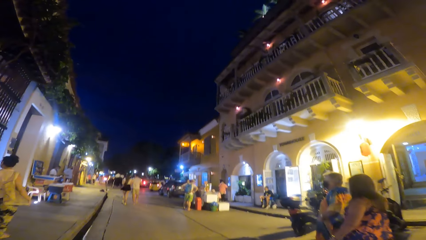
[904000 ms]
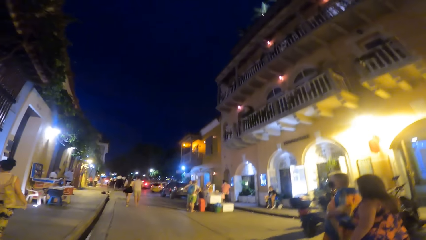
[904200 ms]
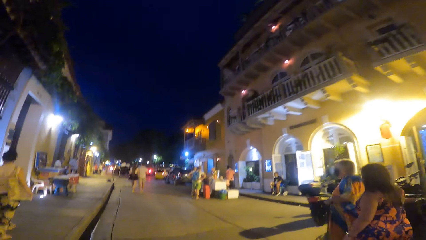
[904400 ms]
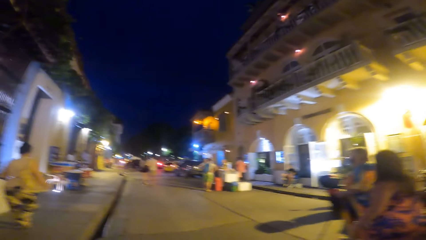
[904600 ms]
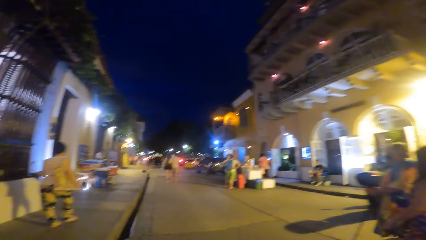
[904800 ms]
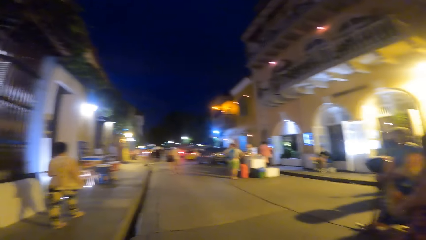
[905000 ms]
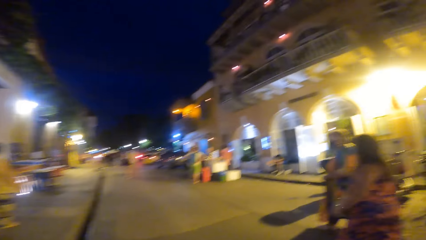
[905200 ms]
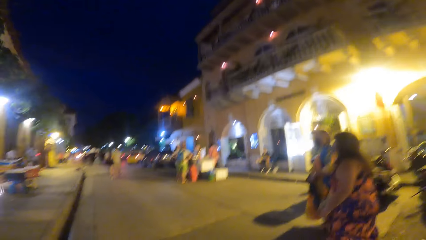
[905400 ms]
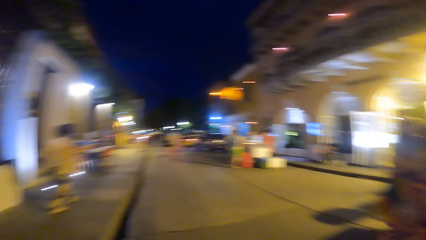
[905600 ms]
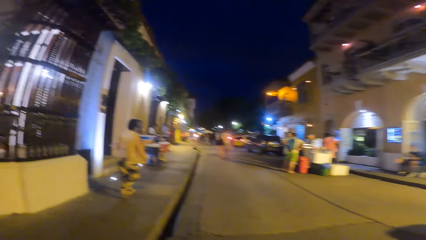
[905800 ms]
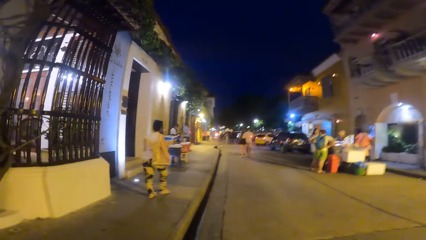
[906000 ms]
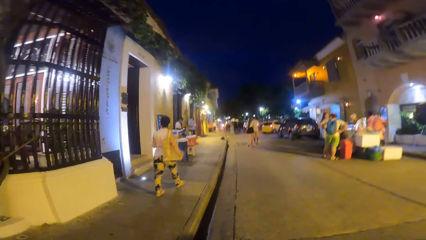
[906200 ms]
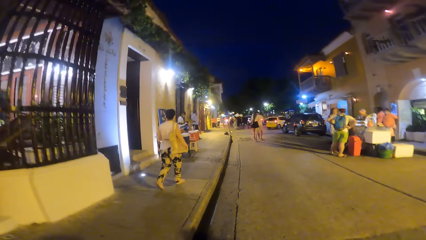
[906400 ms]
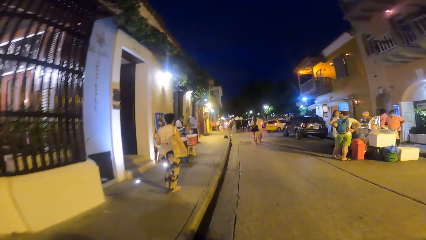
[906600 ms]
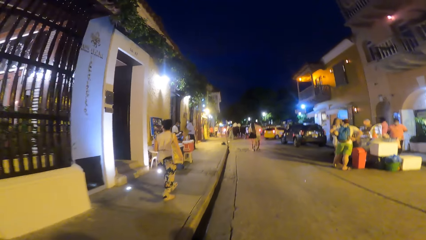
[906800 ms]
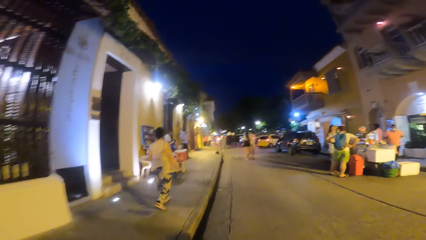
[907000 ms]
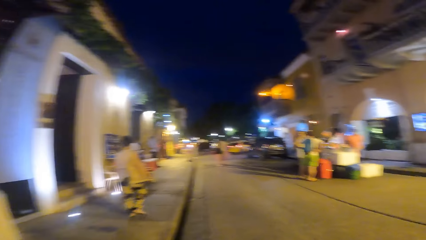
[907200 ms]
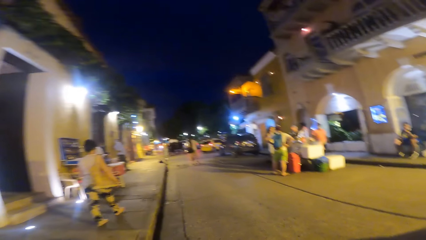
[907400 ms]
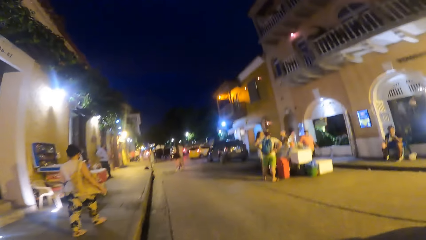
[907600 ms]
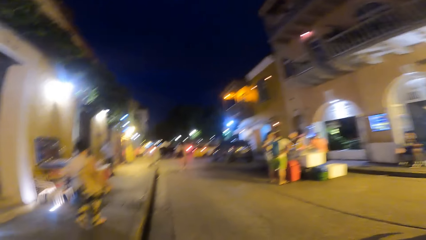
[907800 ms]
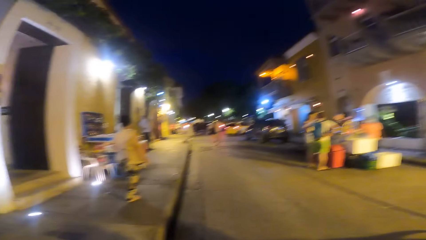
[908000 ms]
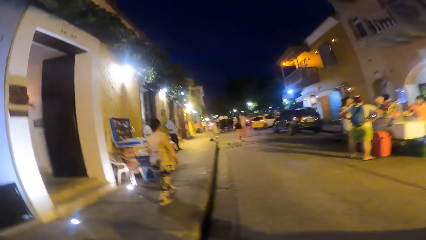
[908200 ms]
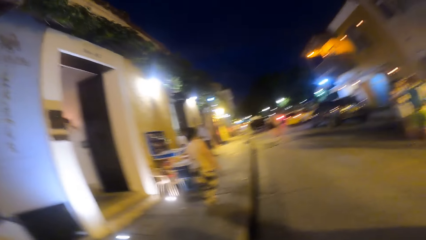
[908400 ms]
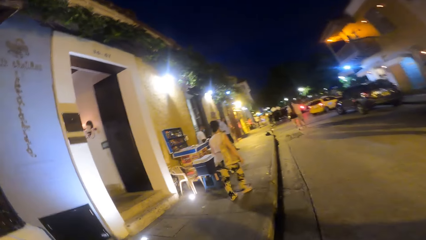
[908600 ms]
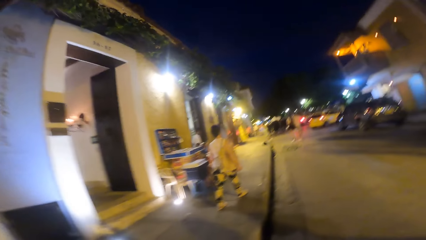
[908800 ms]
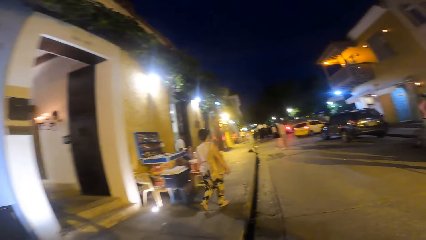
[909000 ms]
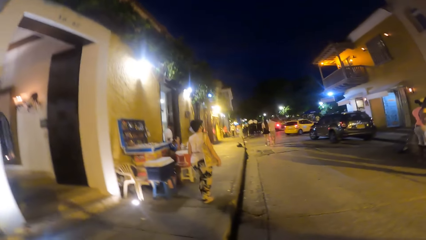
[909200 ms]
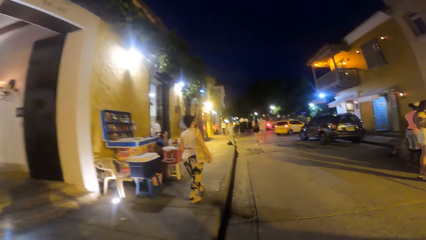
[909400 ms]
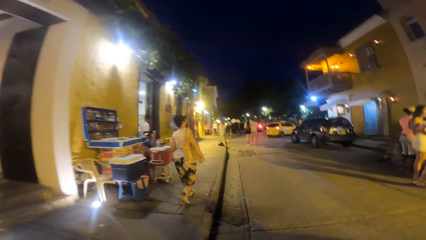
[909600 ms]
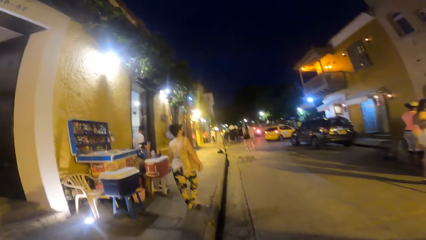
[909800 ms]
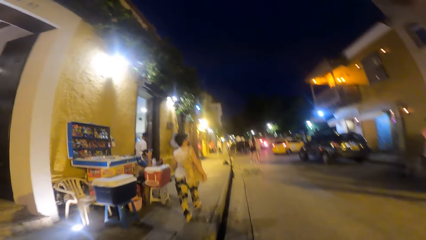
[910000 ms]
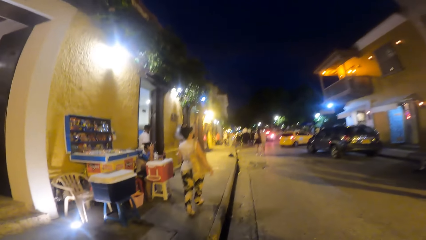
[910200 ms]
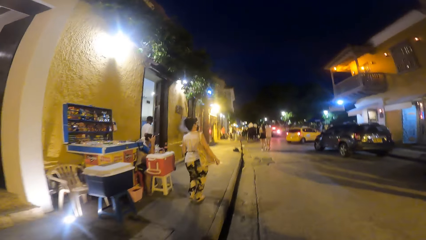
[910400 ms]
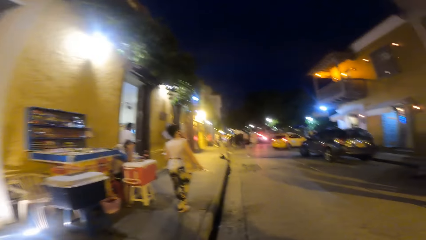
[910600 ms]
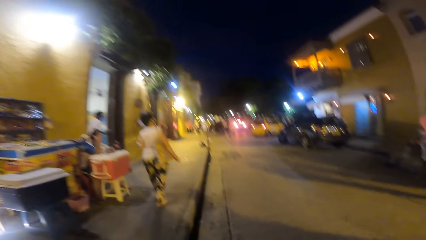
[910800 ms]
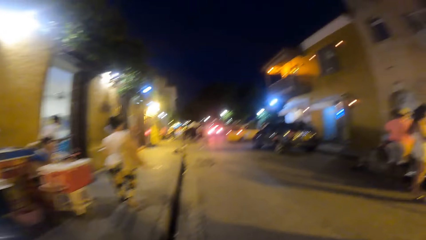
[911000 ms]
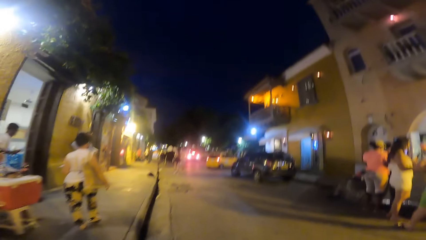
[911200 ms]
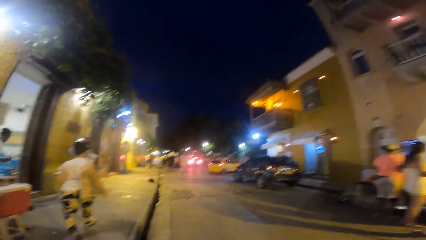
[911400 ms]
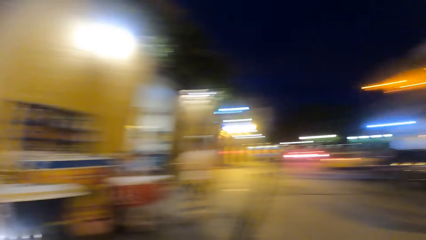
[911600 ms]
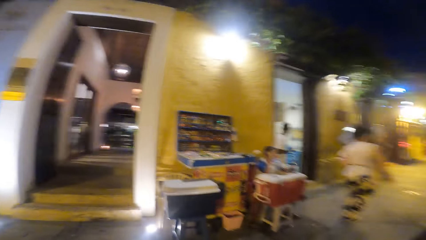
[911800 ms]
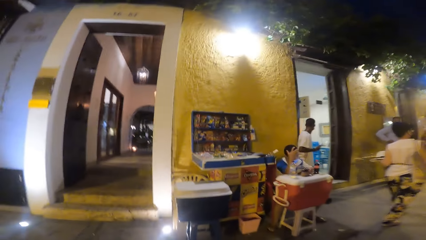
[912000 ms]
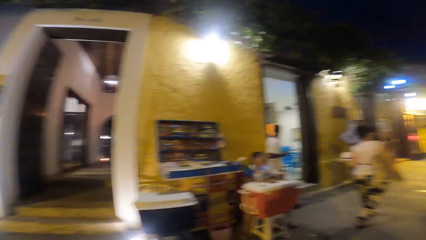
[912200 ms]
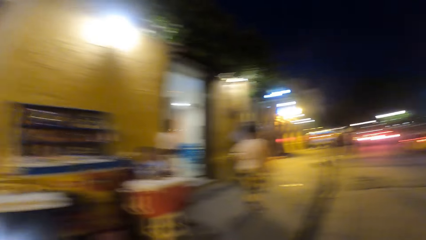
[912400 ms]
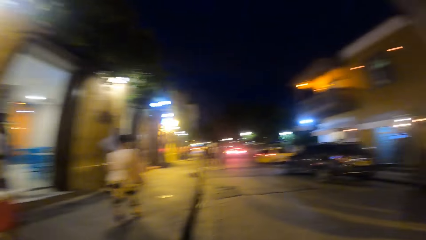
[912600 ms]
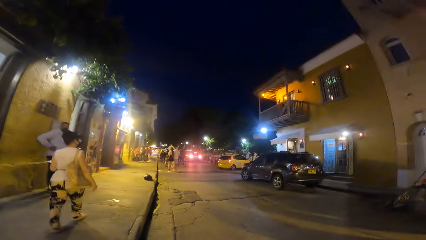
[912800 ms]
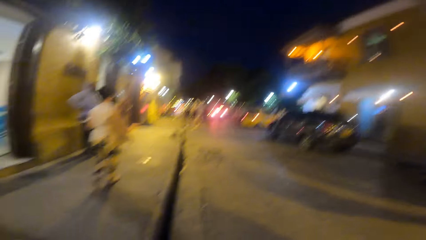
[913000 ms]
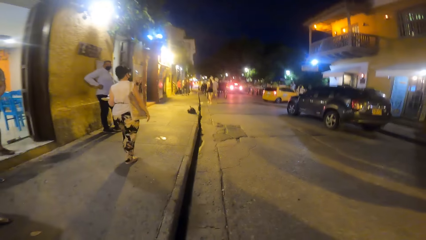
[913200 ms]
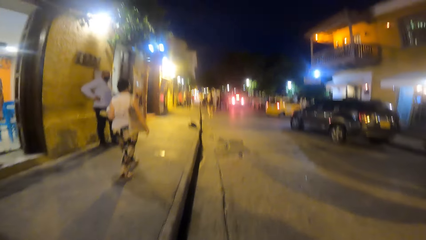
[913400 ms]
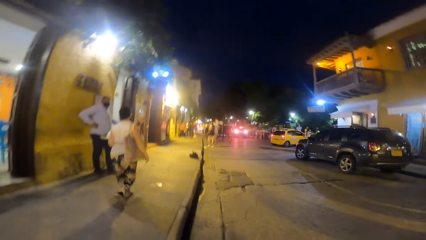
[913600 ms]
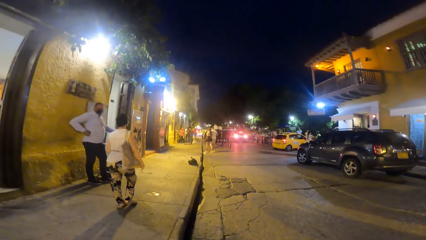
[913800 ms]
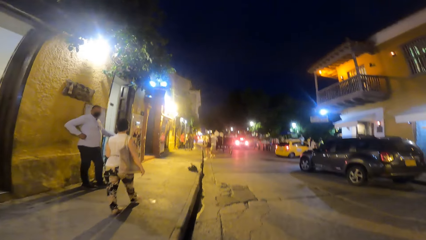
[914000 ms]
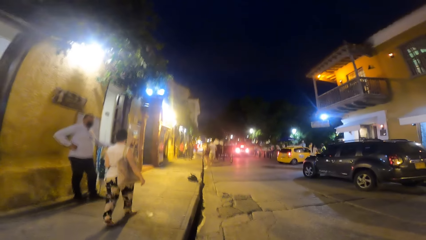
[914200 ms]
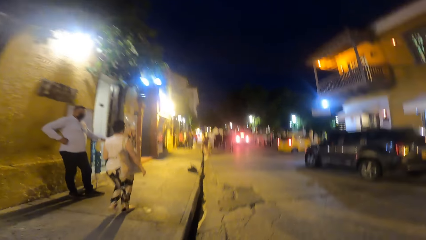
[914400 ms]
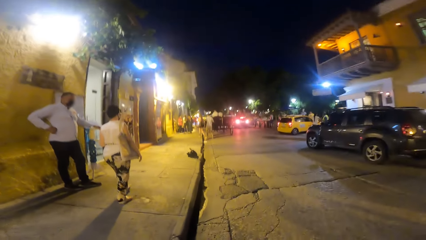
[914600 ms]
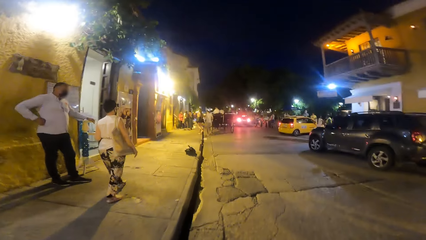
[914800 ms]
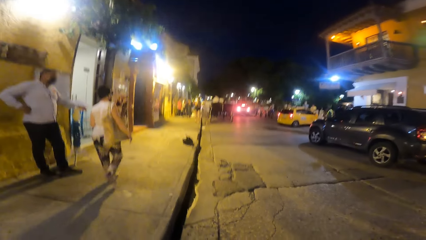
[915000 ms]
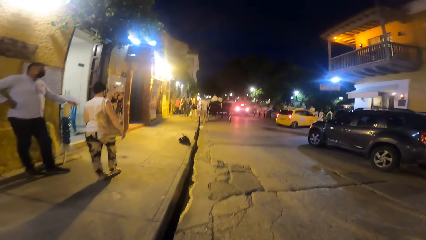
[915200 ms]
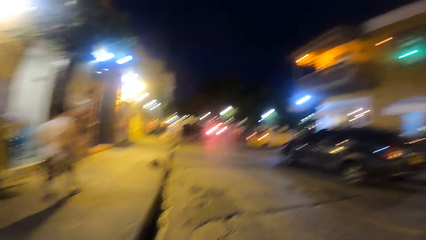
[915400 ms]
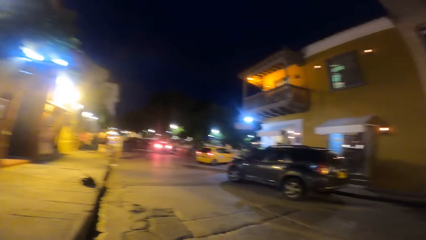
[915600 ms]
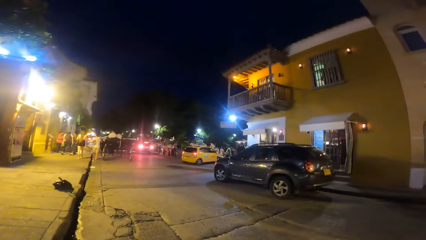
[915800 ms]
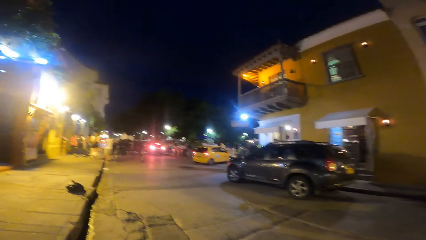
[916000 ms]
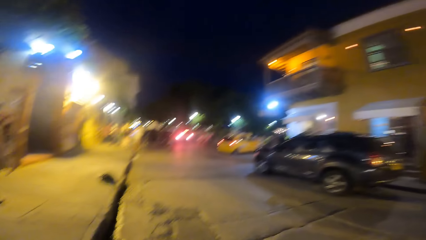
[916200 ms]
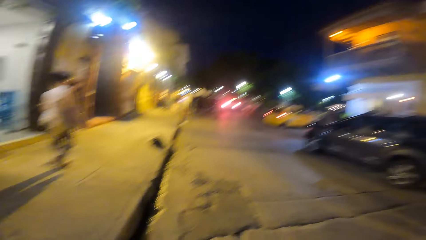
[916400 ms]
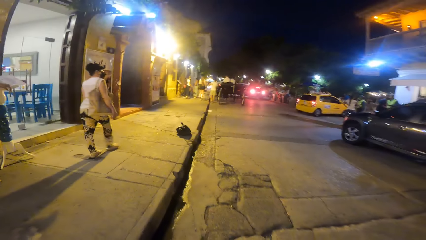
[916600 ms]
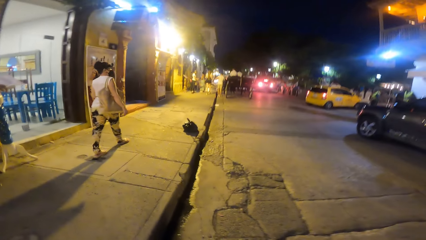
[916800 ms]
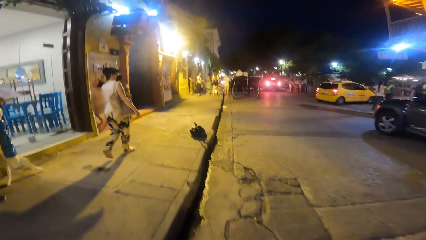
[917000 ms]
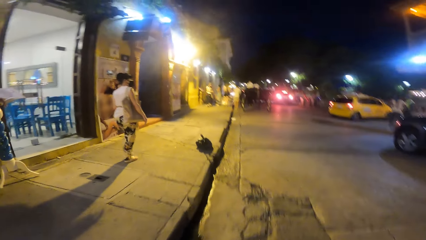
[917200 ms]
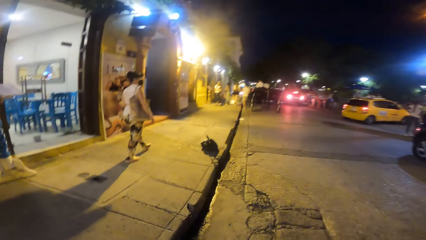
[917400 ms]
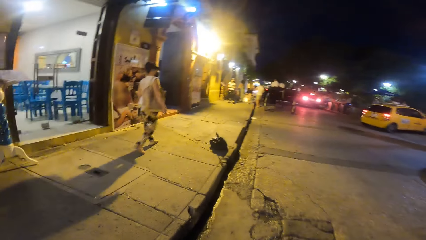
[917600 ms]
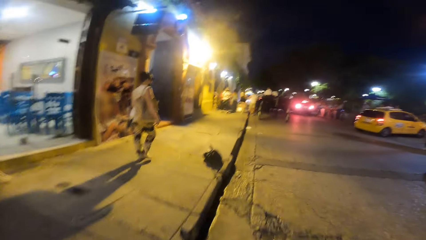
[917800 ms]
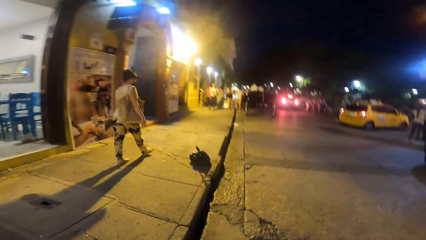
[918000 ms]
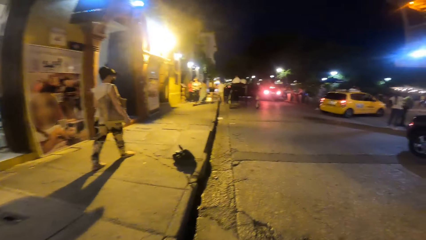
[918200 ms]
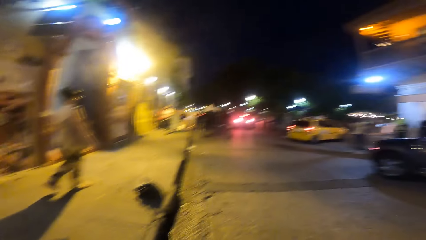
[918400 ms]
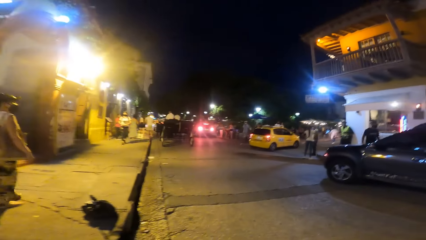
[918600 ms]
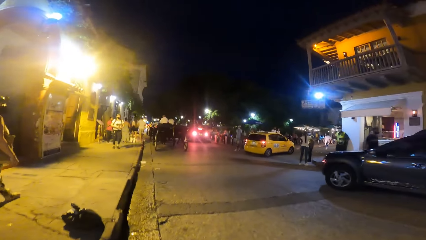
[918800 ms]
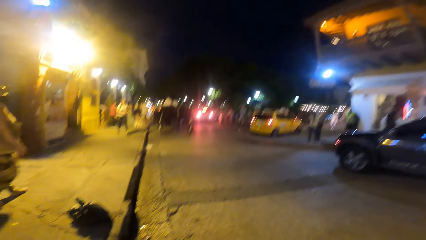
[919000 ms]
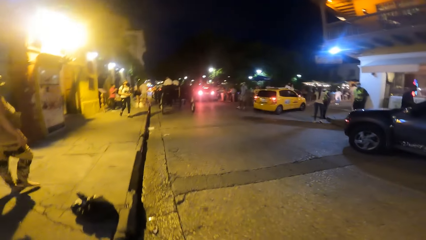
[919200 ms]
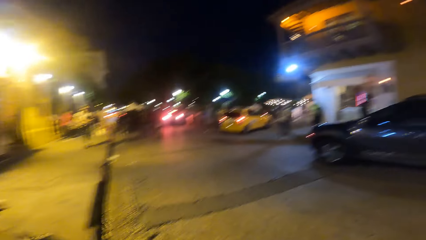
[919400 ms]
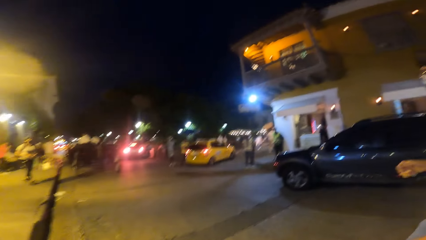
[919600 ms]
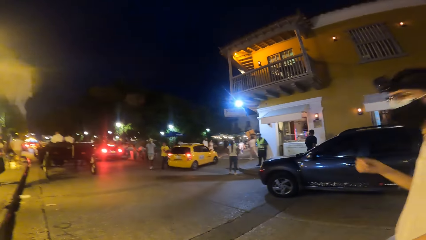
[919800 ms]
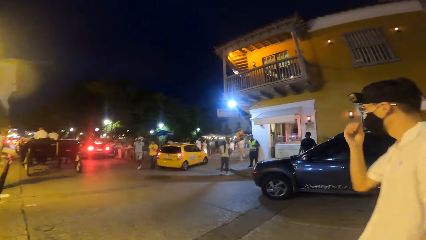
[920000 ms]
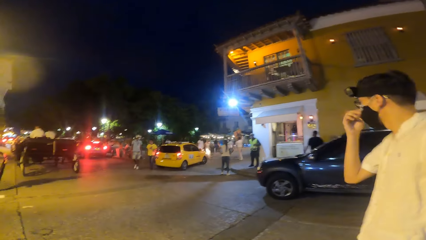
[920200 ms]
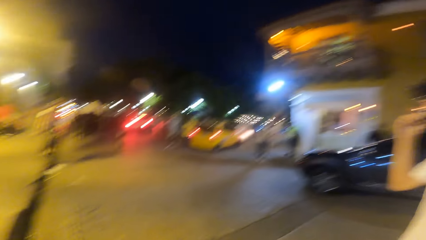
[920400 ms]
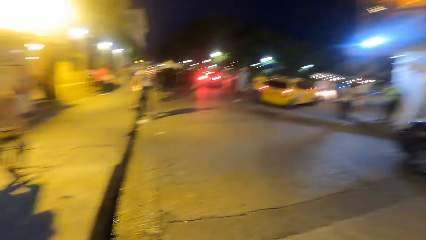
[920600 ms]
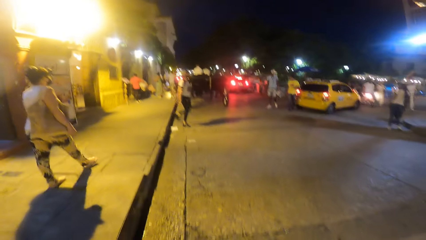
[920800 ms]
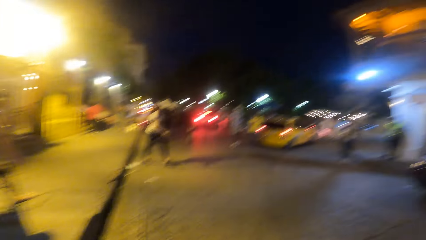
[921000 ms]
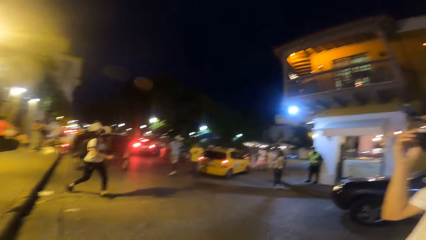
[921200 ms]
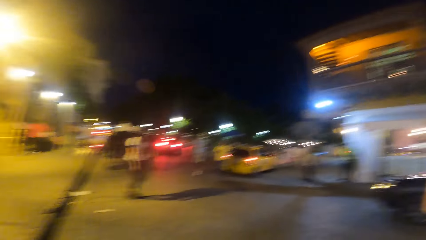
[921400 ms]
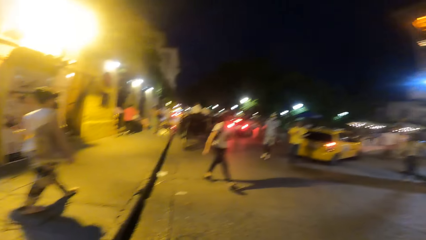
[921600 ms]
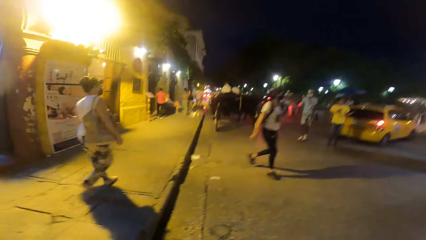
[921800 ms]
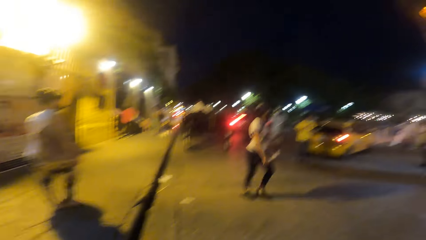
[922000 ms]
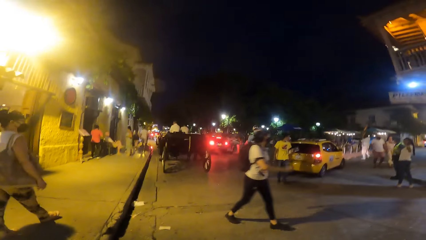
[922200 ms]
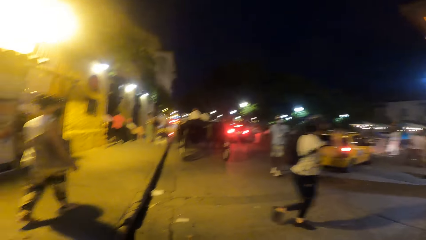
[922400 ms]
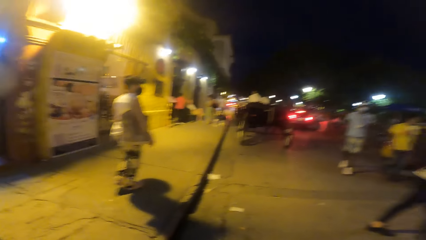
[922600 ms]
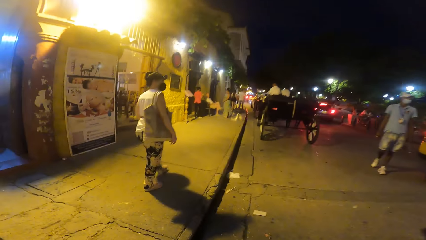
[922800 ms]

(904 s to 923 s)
The man adjusts the mask on his face with his right hand.
